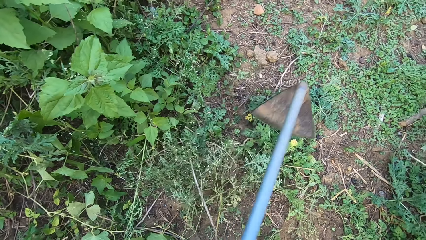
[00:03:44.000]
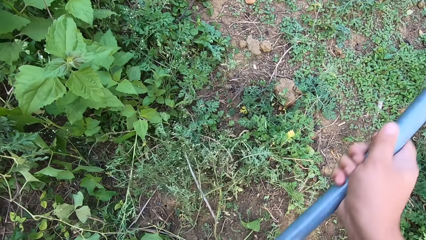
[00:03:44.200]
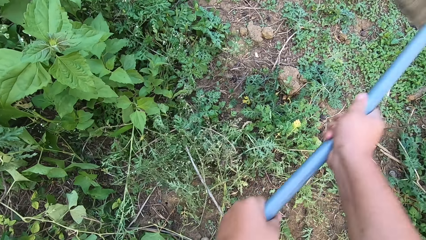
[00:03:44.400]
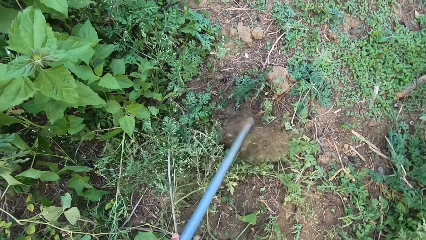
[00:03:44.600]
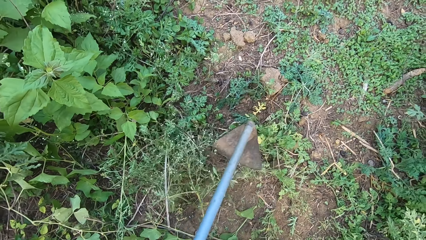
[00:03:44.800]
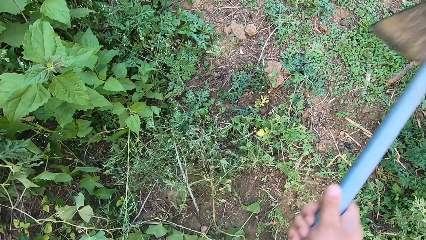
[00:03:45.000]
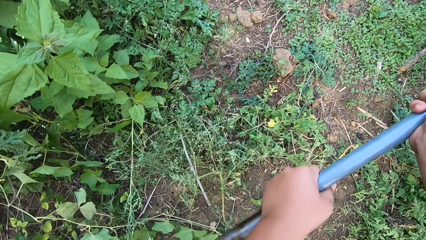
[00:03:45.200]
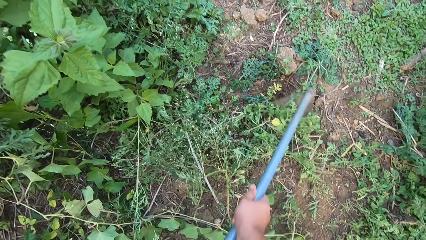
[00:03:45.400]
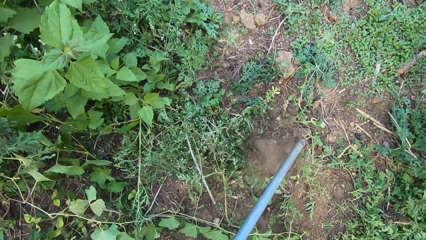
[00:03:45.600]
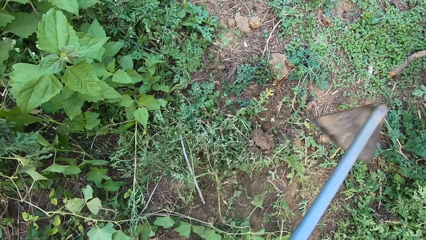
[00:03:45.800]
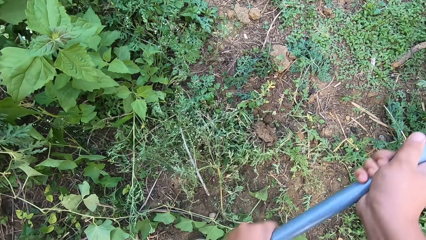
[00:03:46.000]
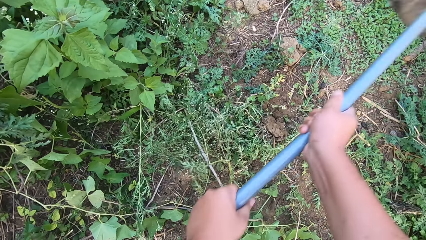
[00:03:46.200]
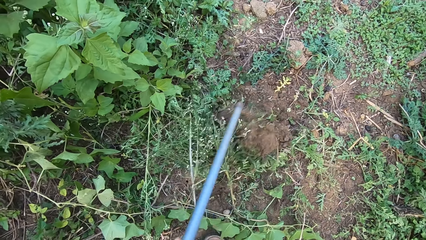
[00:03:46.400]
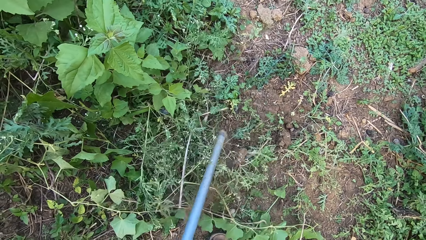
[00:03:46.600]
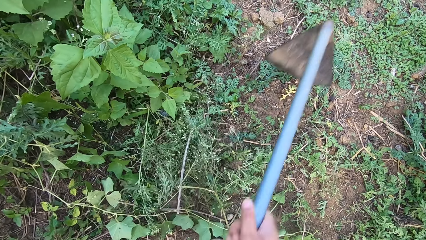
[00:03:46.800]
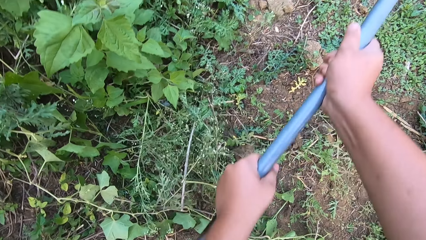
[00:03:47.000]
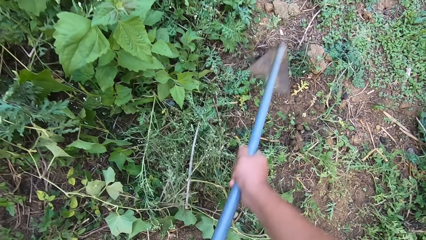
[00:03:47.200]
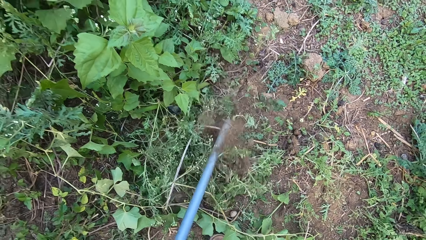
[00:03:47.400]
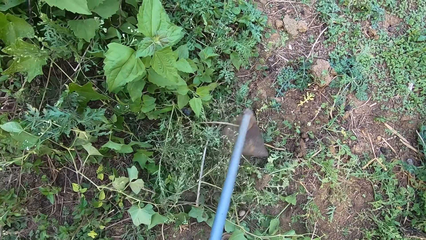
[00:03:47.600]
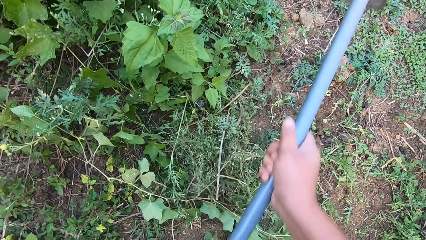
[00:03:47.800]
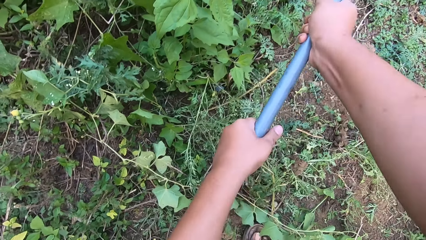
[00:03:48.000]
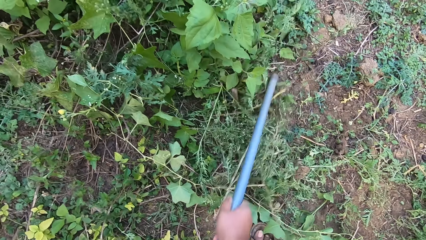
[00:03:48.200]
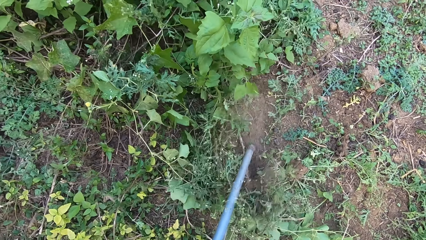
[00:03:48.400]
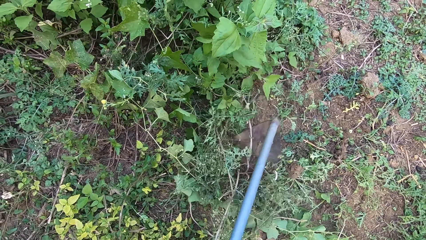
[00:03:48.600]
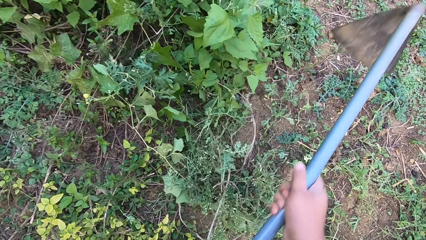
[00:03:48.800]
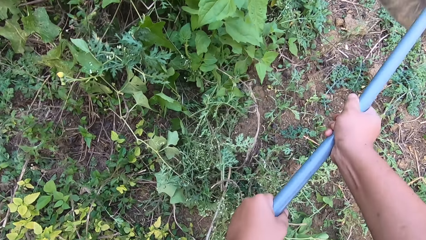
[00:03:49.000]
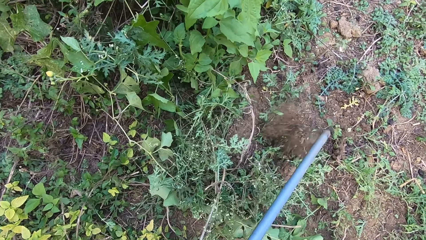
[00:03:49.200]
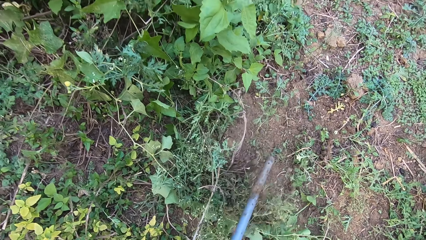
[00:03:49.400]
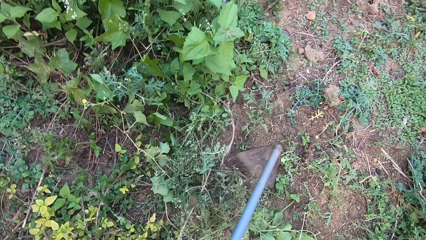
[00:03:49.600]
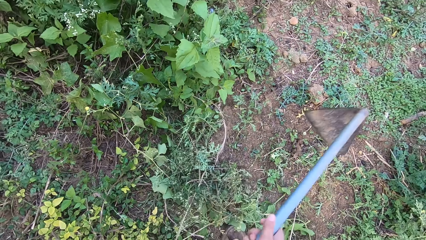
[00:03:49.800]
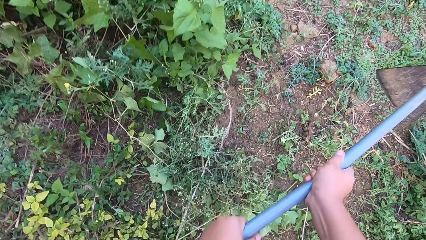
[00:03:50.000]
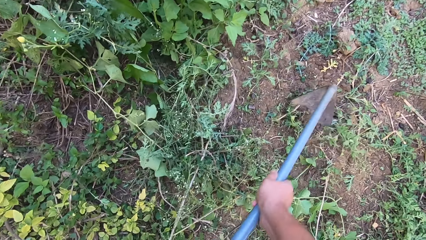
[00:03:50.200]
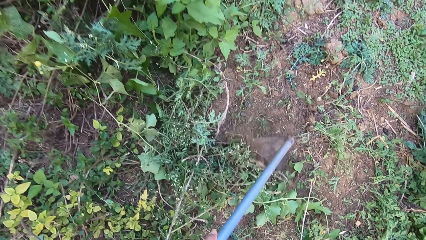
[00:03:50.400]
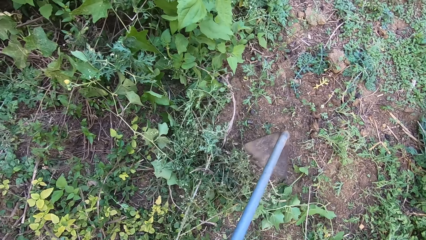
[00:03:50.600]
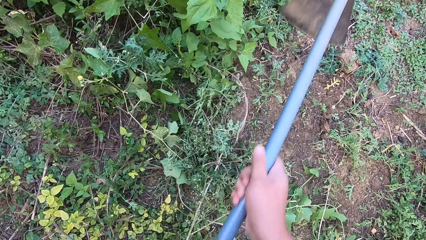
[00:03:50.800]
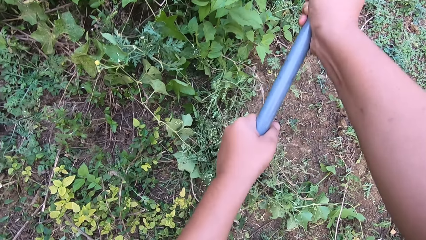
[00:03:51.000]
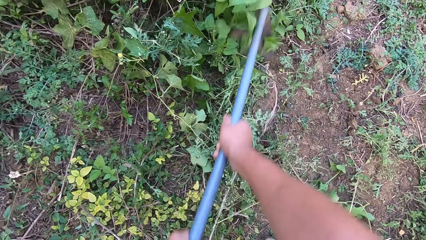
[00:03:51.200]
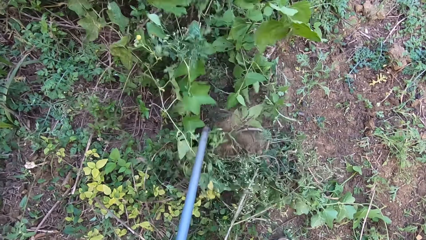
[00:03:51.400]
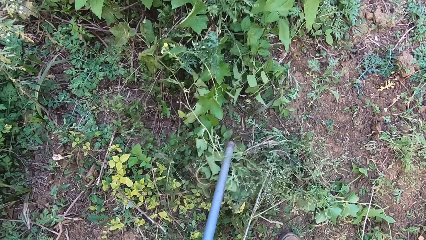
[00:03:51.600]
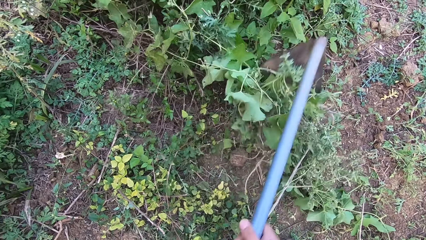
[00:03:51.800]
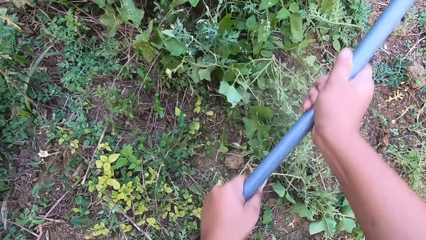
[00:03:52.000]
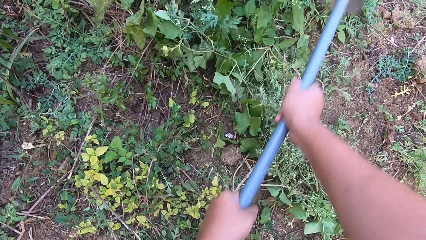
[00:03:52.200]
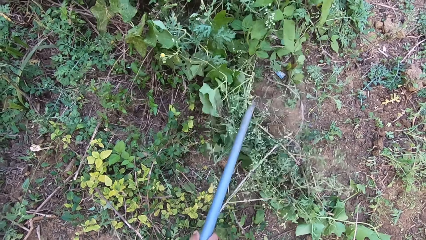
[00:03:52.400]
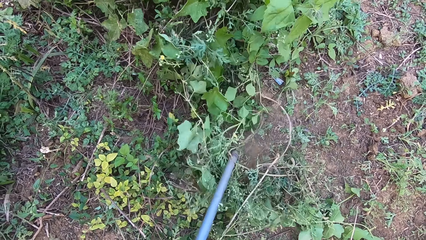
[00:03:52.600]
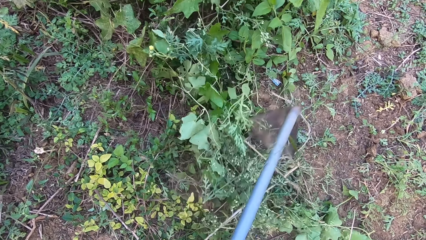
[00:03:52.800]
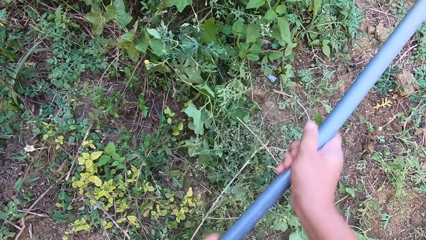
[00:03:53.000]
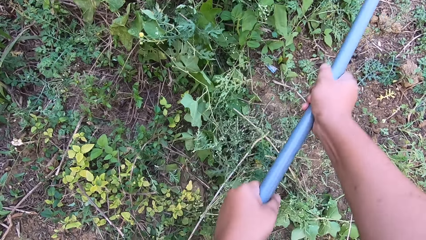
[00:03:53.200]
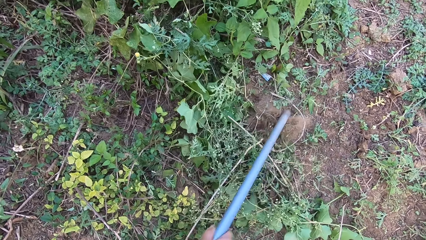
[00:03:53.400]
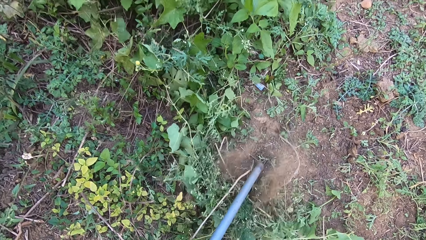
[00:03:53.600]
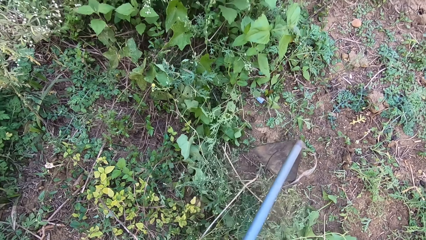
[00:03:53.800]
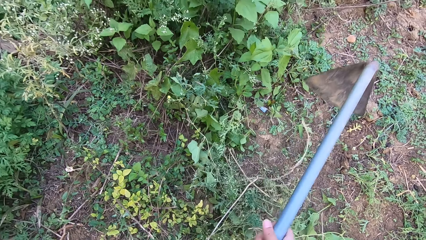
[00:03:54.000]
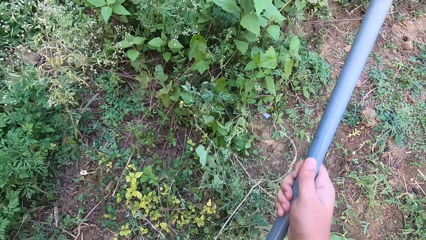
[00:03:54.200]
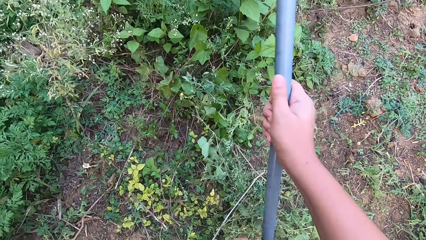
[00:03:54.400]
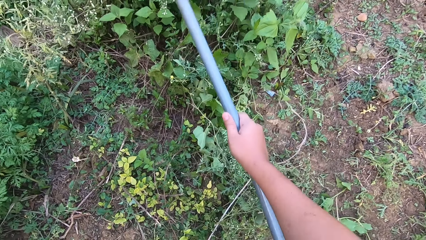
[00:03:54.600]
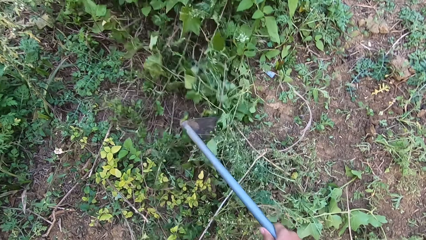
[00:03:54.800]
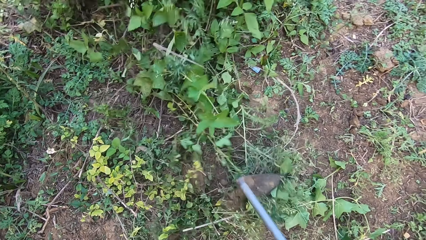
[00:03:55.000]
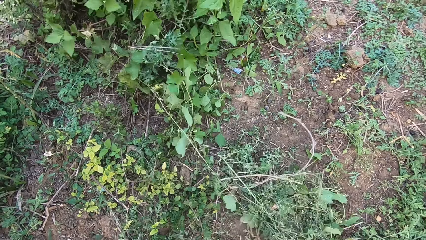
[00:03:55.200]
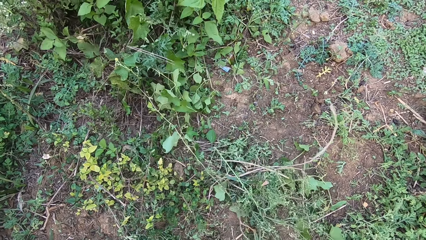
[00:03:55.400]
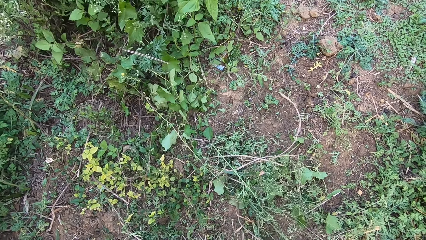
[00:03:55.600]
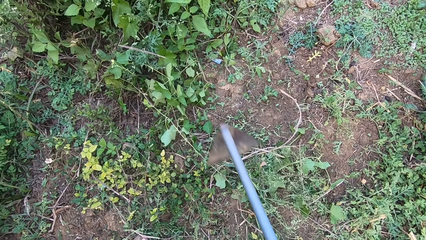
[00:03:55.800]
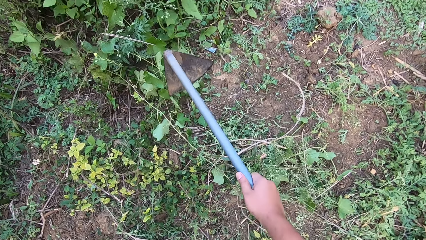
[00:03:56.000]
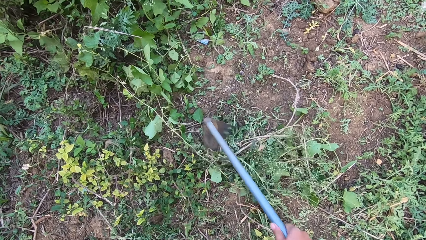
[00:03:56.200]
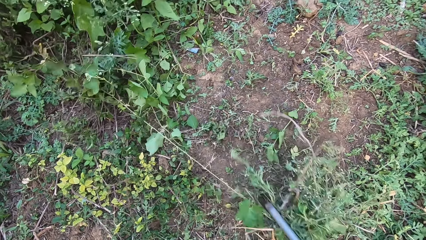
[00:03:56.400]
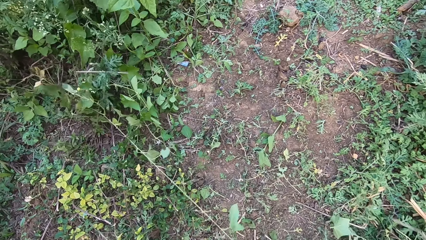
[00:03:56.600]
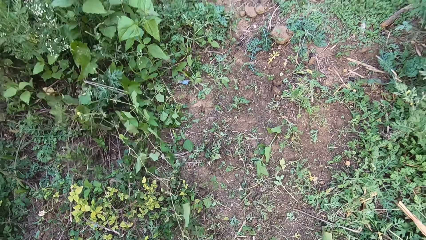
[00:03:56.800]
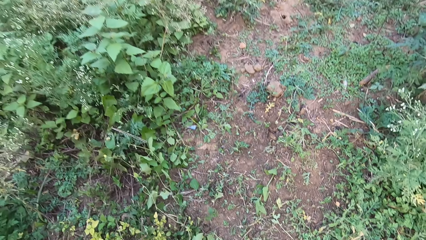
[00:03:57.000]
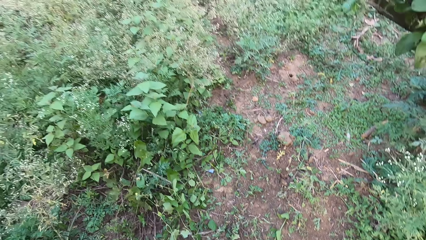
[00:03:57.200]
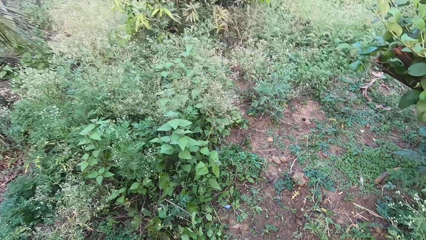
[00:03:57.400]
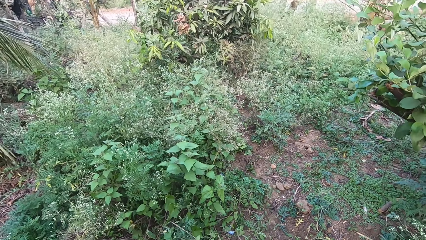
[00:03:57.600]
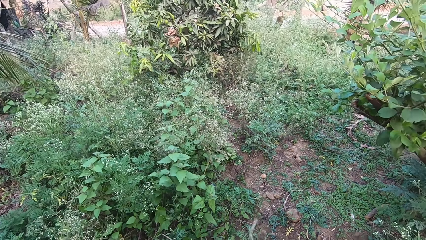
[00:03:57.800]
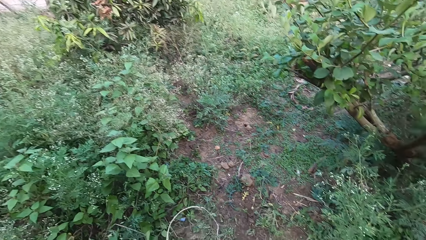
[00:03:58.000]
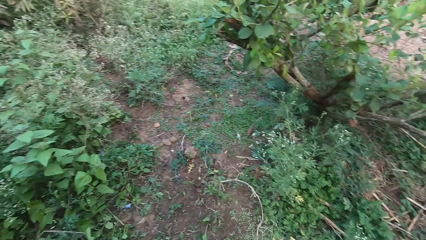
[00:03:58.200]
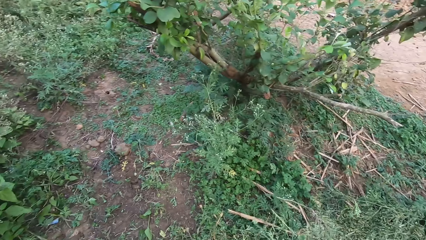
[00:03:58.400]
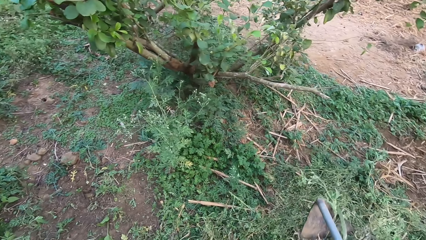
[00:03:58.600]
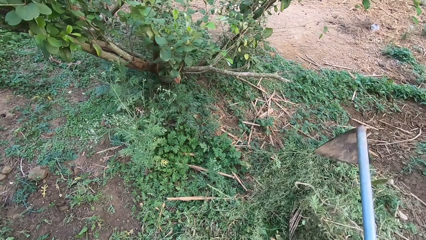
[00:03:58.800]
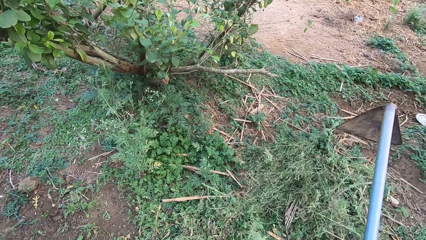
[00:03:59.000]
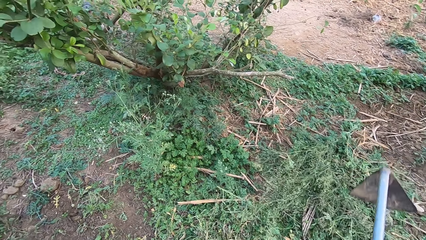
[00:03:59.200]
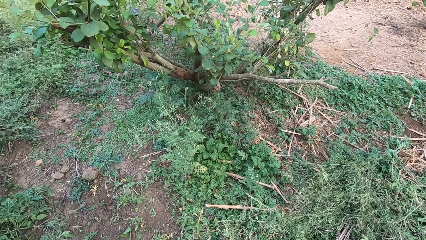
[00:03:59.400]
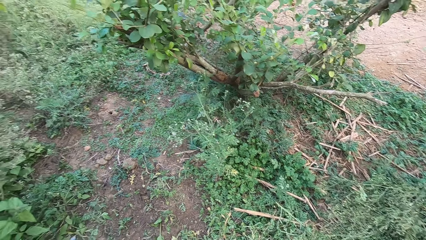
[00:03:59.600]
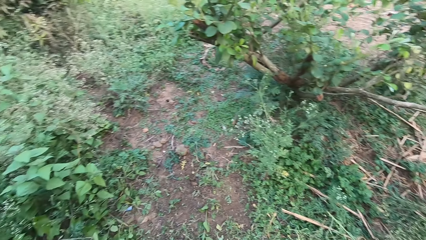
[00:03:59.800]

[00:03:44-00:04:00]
The camera wearer gathers weeds with the hoe in both hands. They look around. They dump the weed in a pile of grass.
